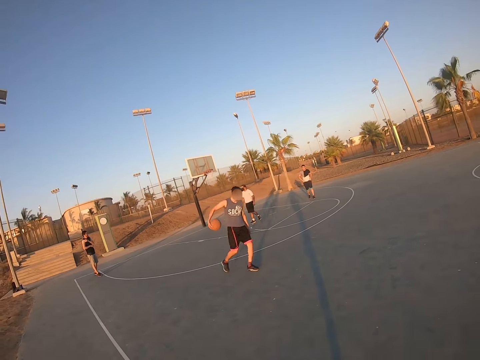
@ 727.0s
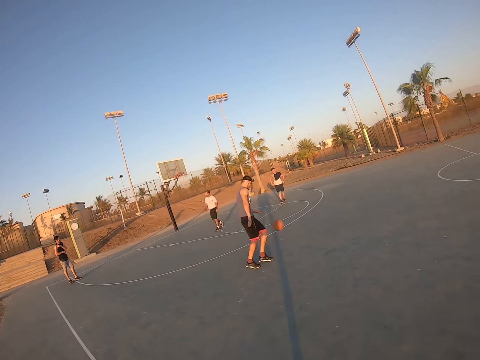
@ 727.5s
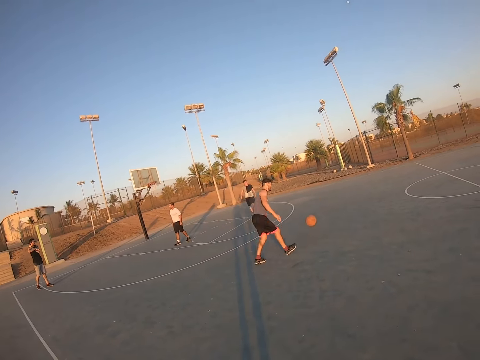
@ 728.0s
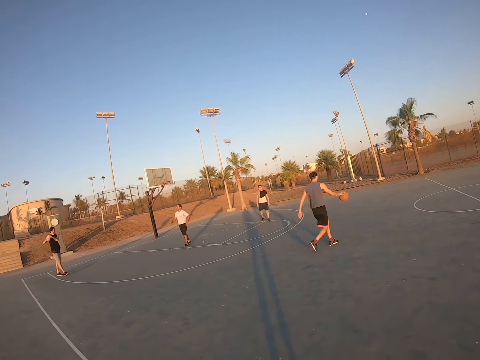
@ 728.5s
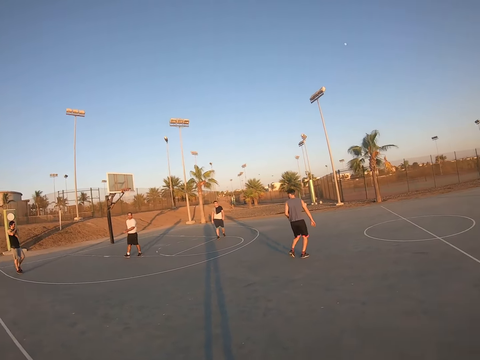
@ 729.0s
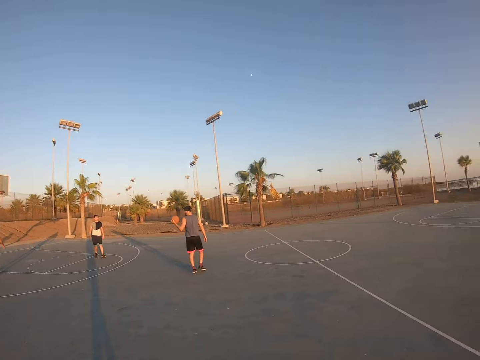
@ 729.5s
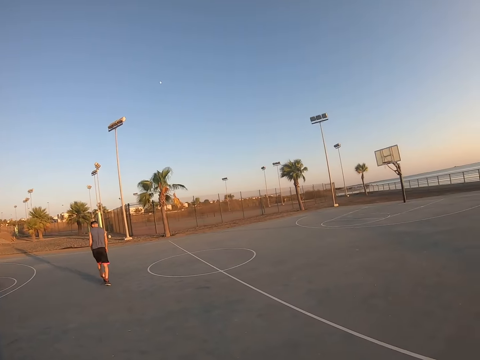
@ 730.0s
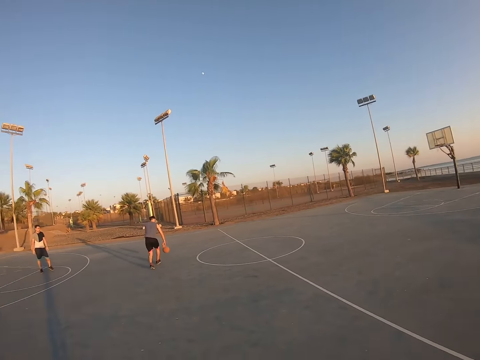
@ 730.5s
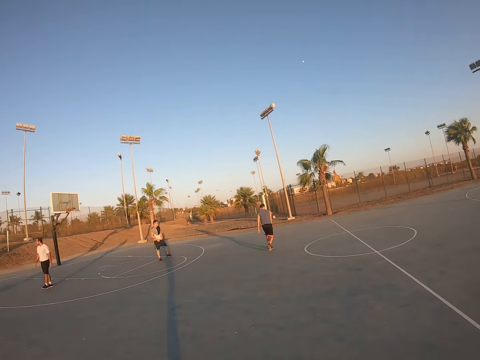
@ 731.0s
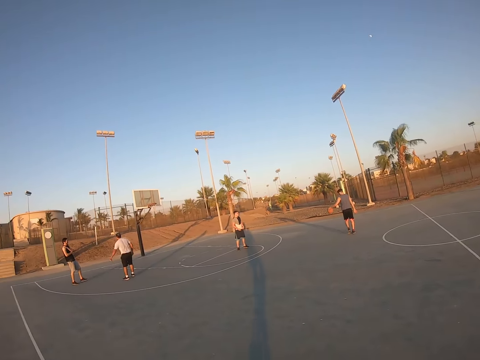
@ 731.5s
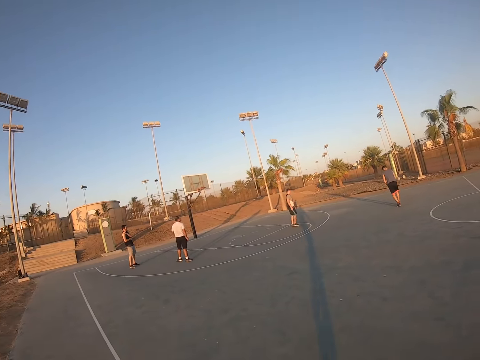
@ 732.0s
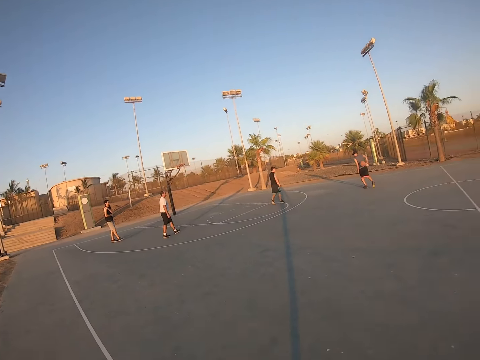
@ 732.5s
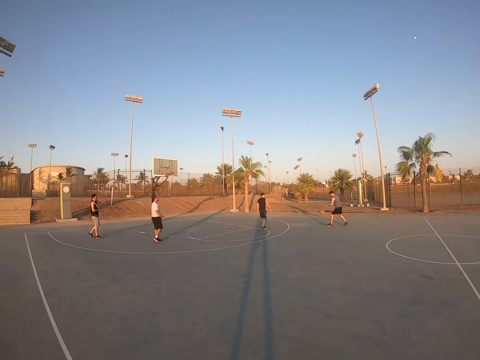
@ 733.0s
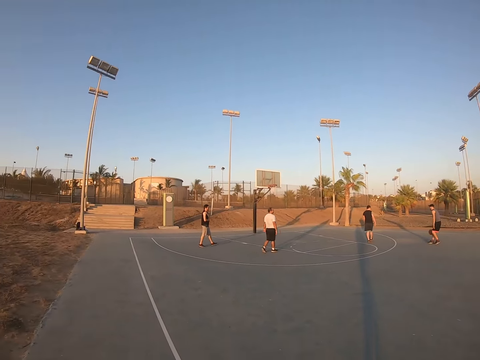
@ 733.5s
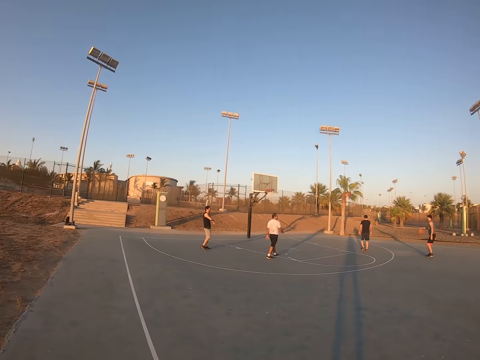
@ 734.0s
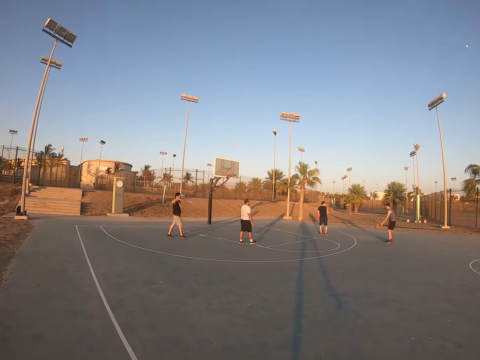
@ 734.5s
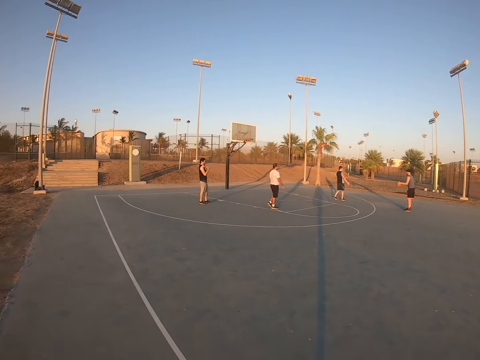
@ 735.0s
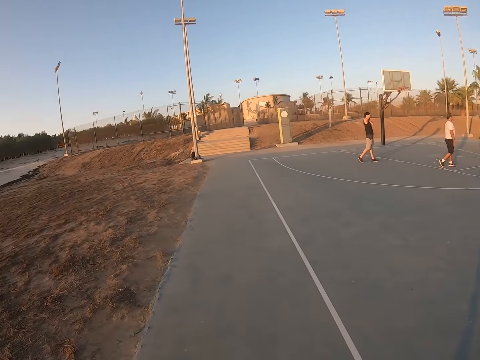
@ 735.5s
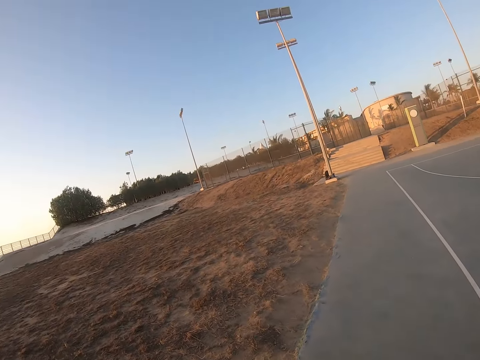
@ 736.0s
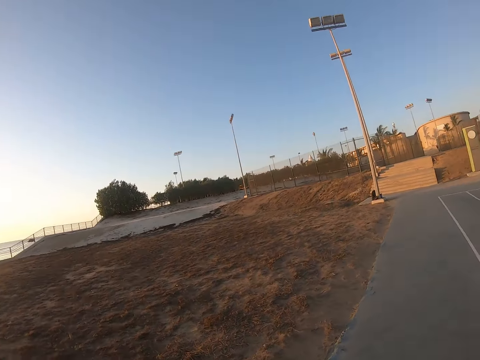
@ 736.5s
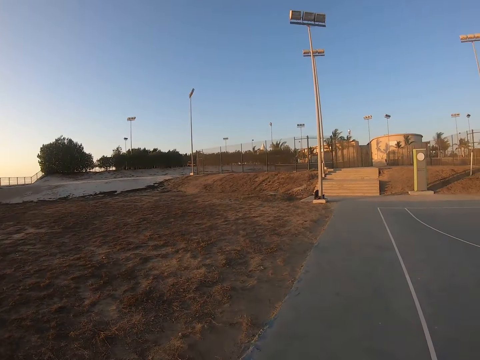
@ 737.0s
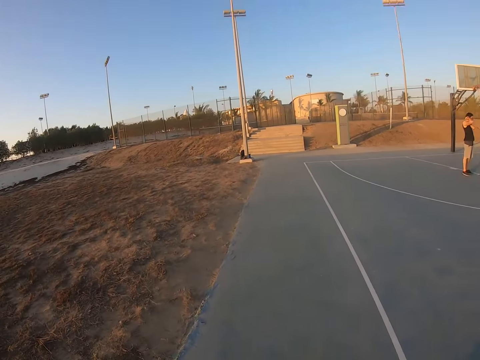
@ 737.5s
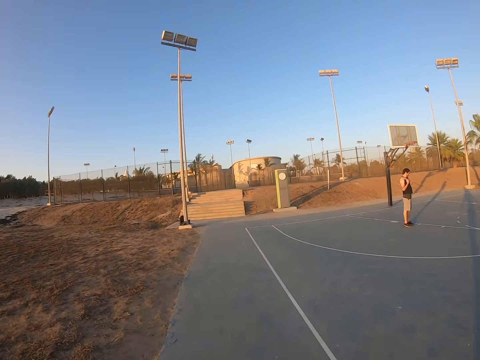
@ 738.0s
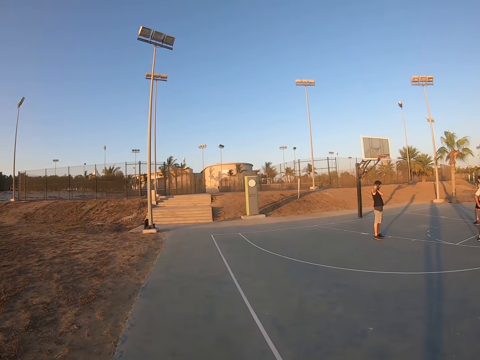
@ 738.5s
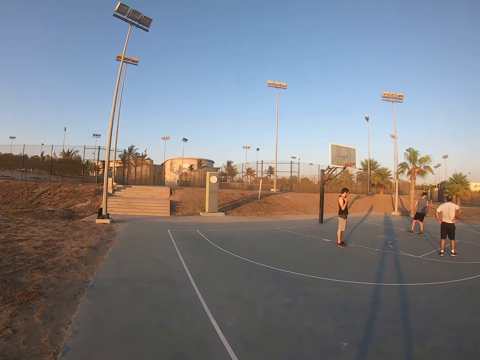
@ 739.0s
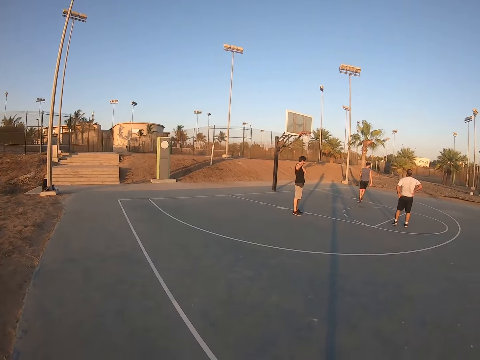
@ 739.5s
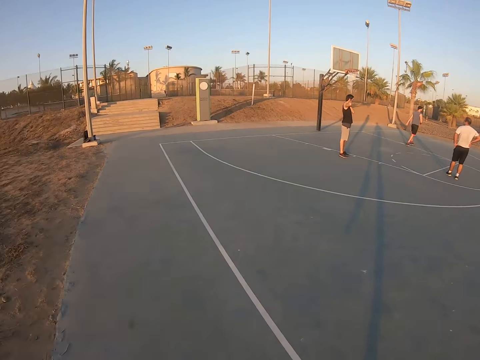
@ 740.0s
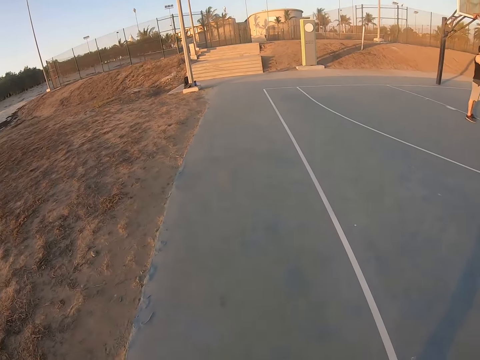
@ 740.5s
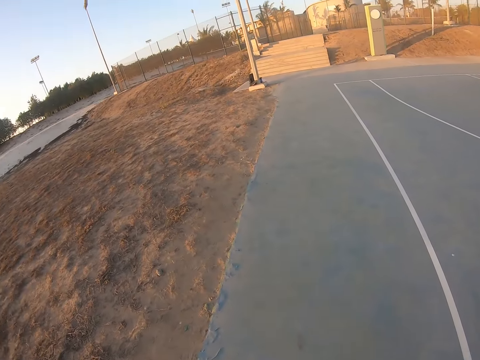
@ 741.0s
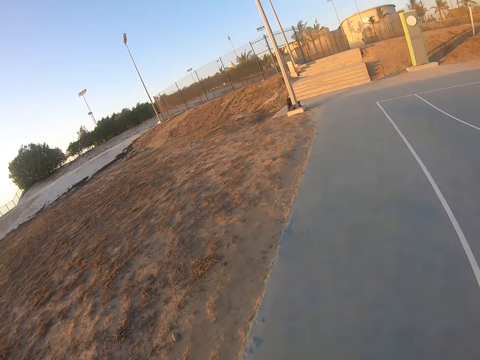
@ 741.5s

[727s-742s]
The camera wearer walks around.

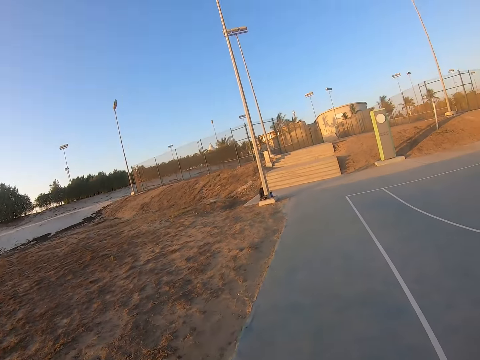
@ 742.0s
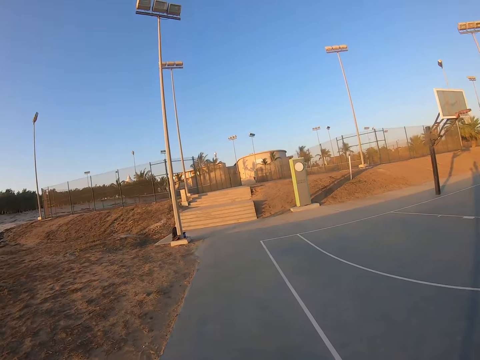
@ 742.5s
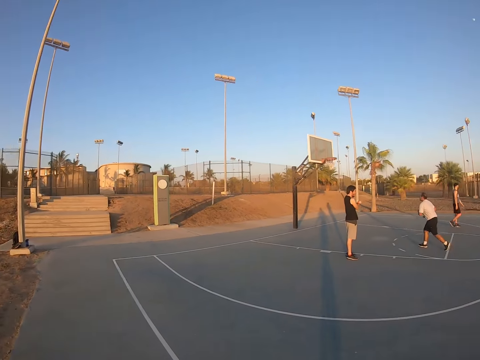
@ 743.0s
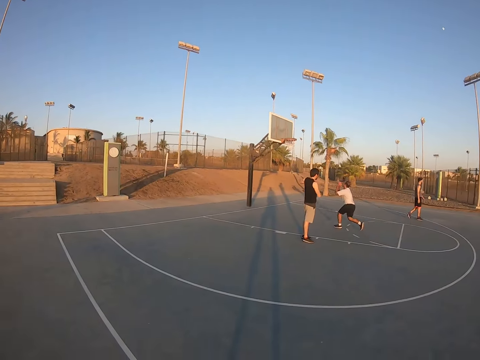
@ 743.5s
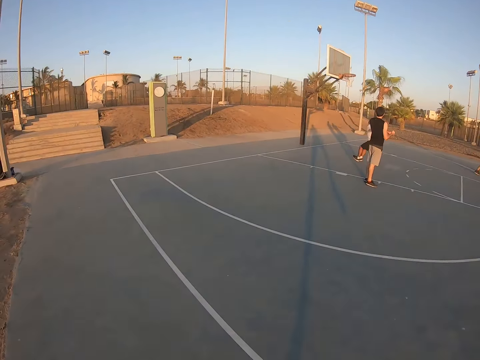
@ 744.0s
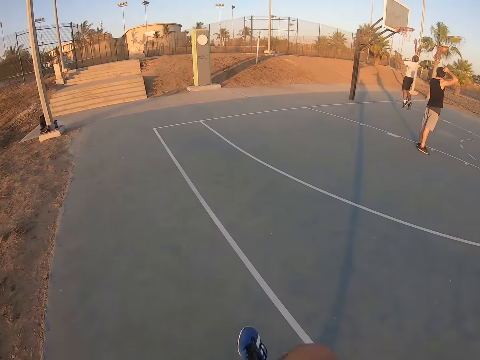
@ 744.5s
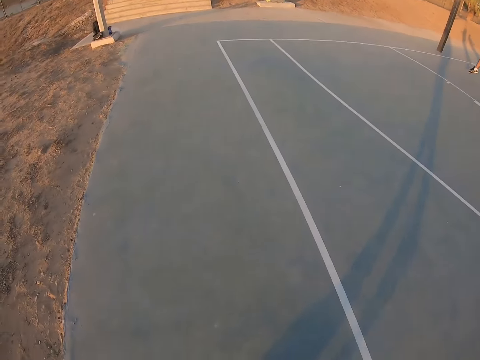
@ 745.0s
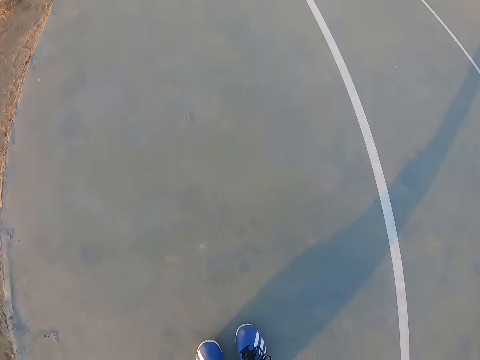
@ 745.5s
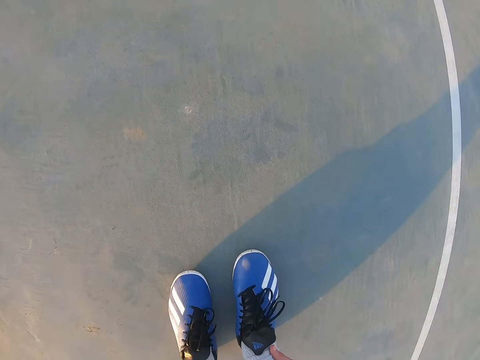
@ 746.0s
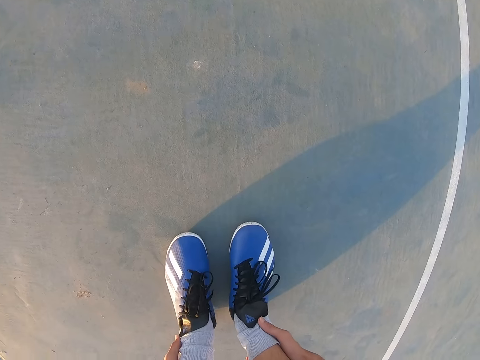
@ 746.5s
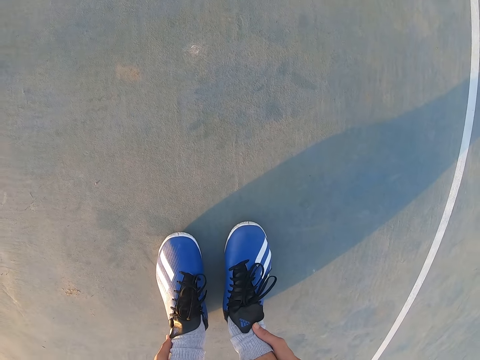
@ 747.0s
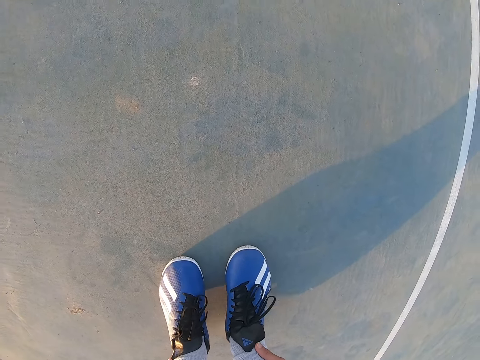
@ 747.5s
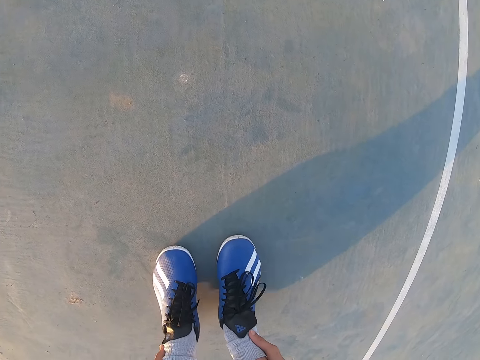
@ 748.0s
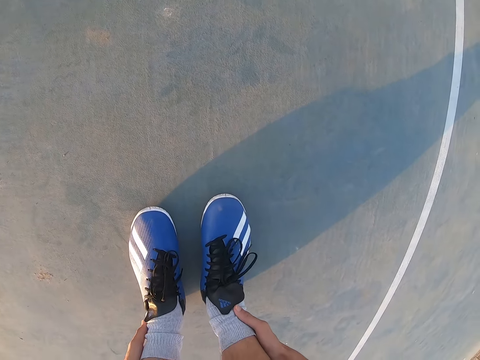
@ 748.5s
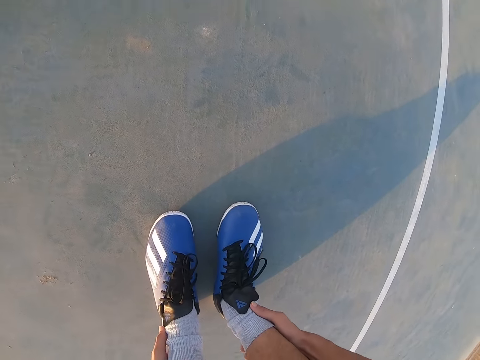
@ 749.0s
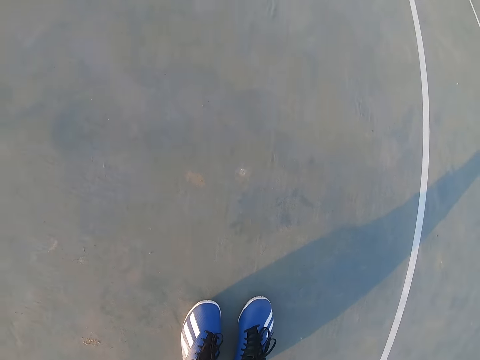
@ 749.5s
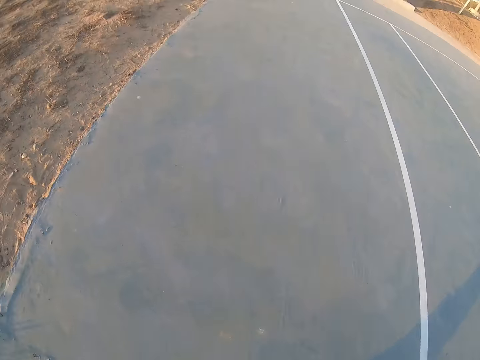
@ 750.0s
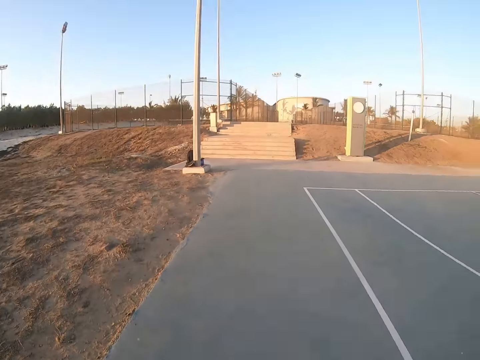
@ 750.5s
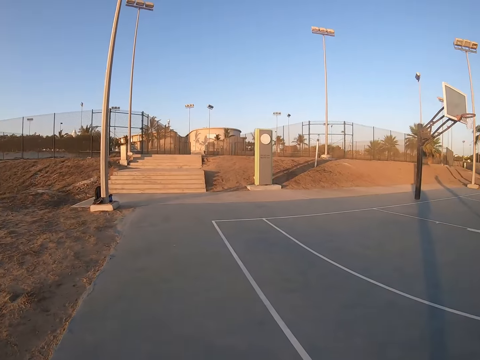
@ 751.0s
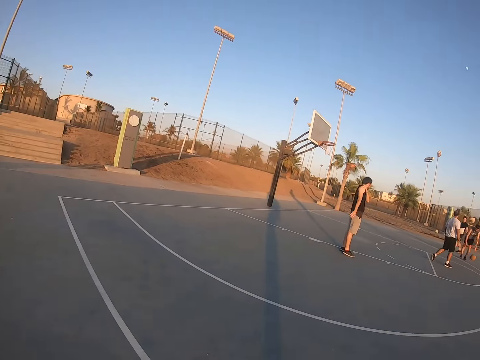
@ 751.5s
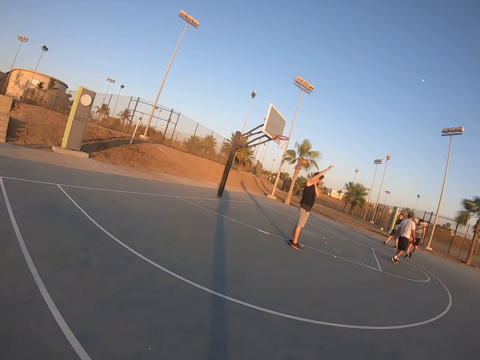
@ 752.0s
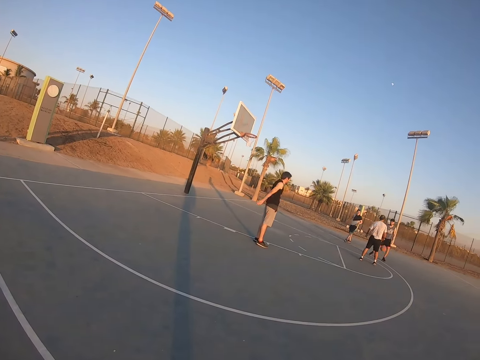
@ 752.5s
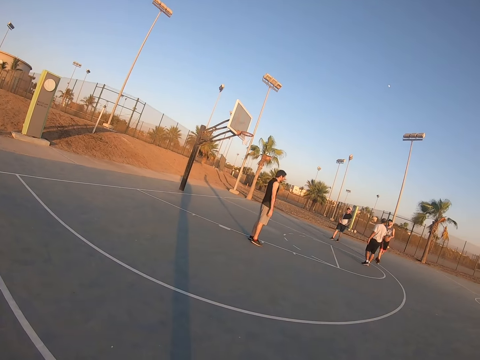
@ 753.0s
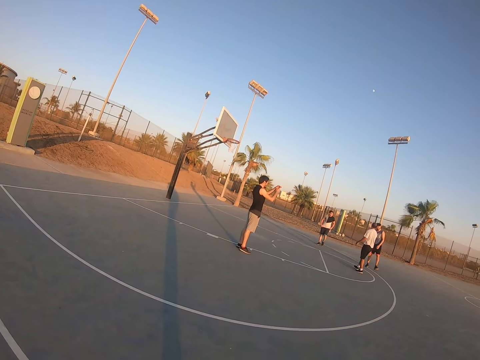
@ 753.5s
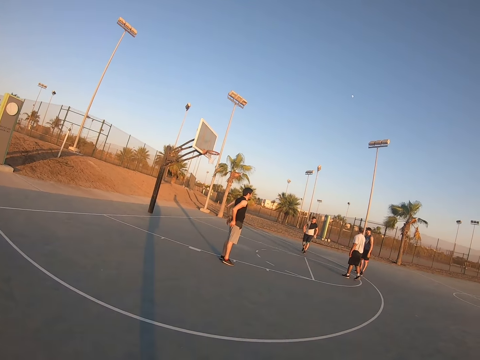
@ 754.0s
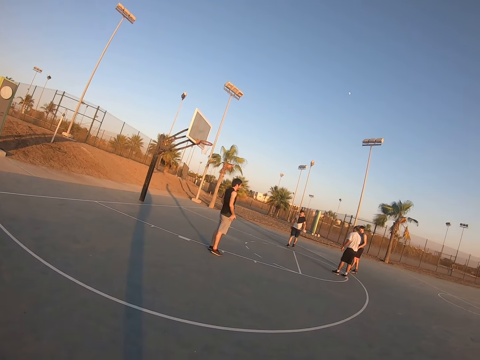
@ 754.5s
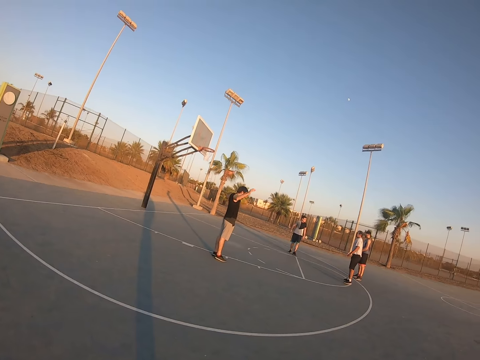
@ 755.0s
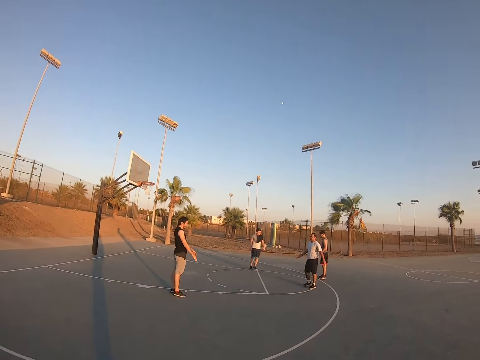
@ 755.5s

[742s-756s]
A man throws up the ball to score. The camera wearer holds his legs.
